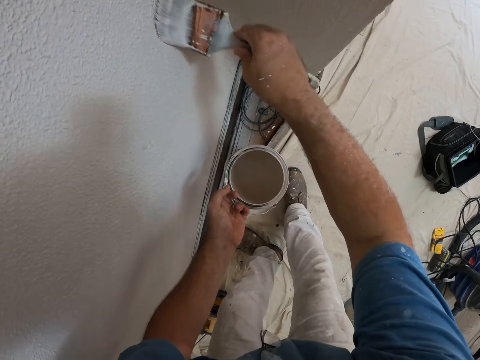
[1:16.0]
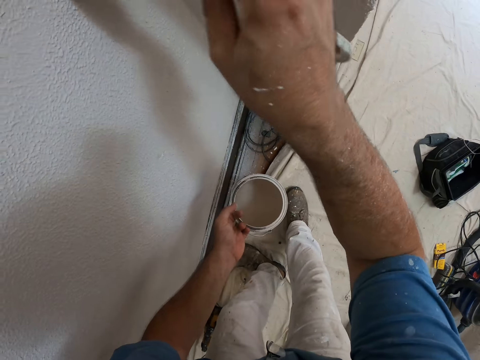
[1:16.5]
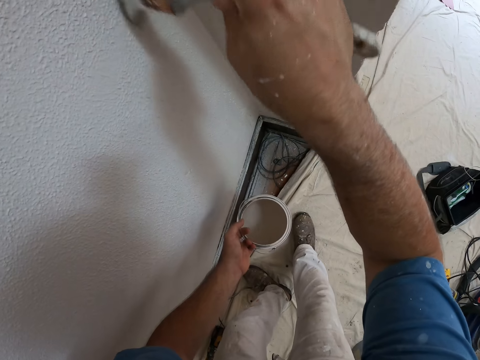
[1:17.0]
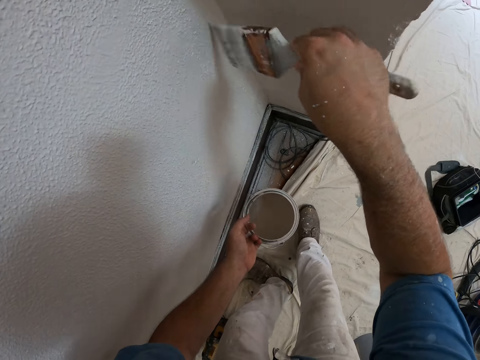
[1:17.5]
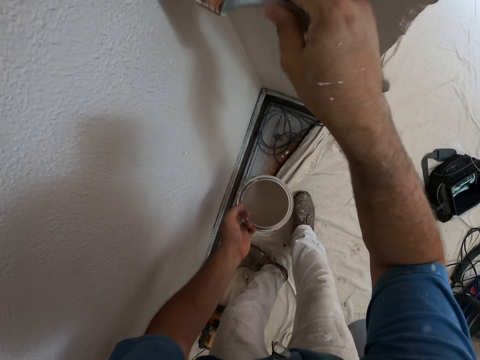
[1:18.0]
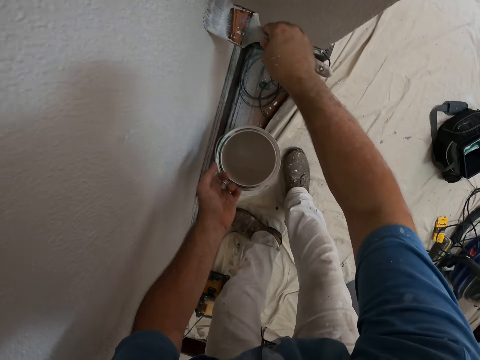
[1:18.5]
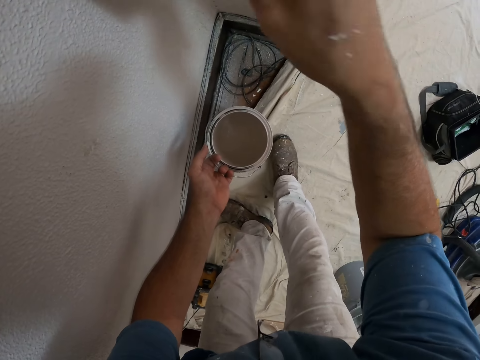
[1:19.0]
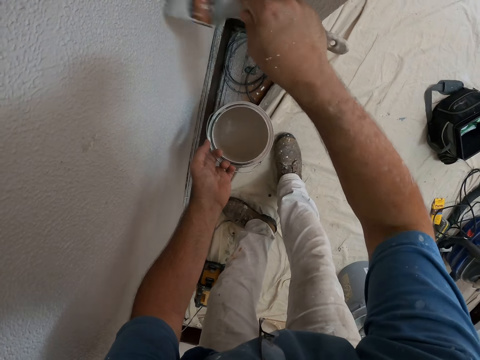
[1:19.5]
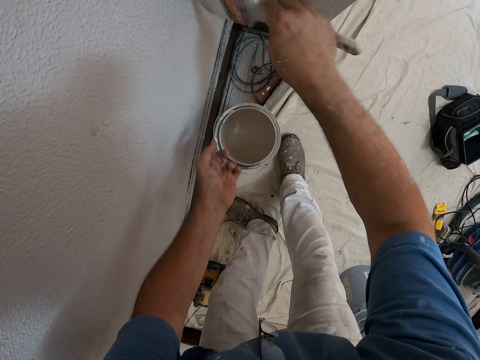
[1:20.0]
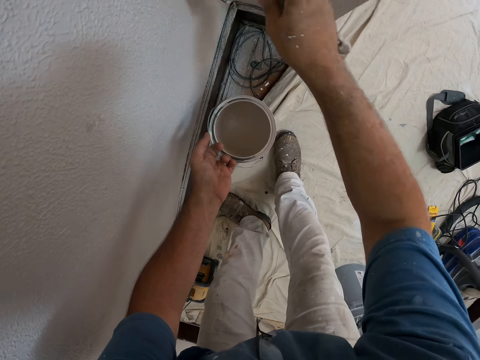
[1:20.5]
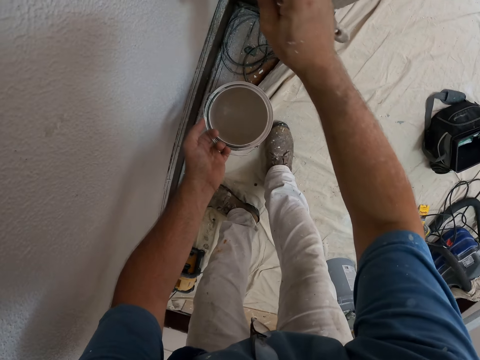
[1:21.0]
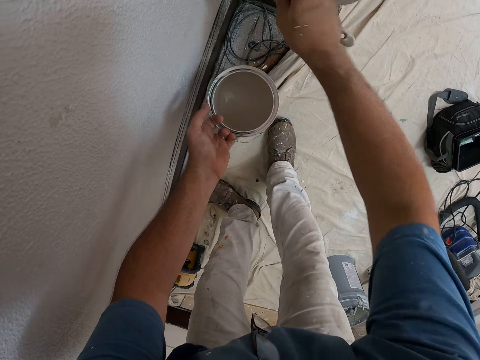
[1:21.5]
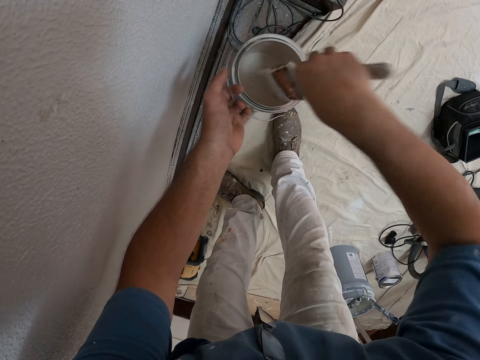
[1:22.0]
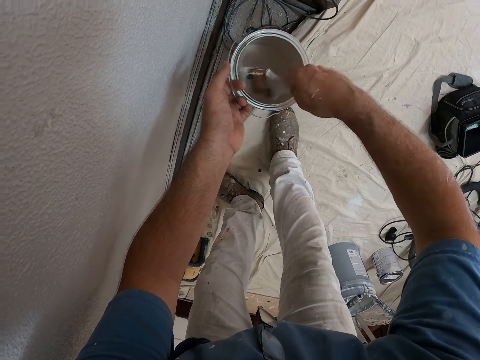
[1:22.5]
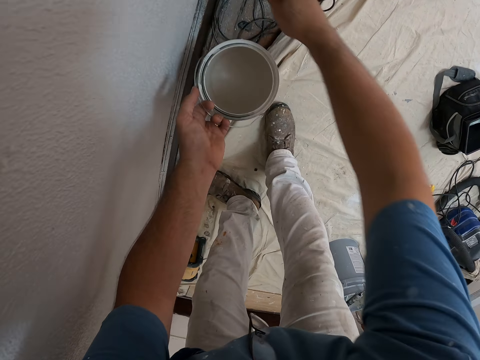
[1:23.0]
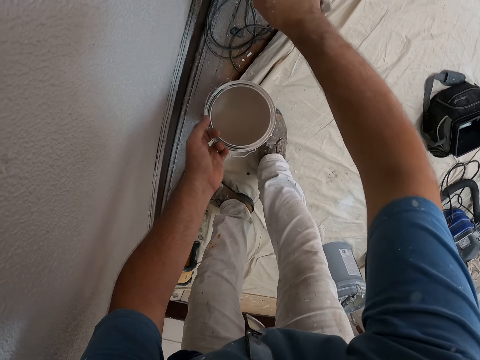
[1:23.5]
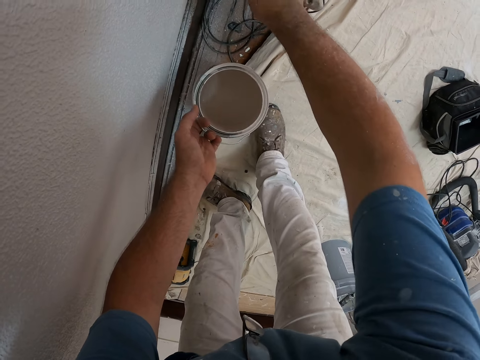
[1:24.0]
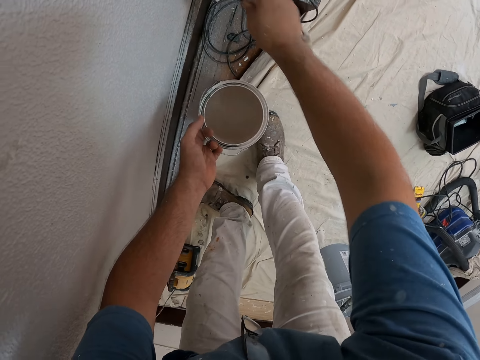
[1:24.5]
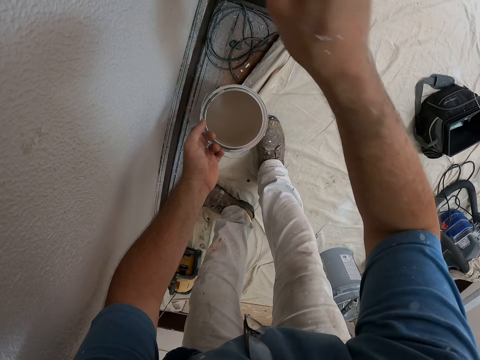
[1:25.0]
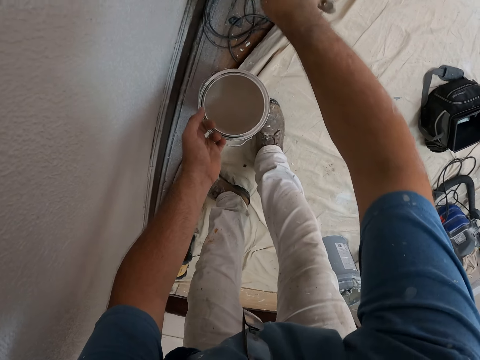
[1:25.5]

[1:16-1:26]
The camera wearer scoops paint with the paint brush from the paint can. They paint a part of the wall with the brush.

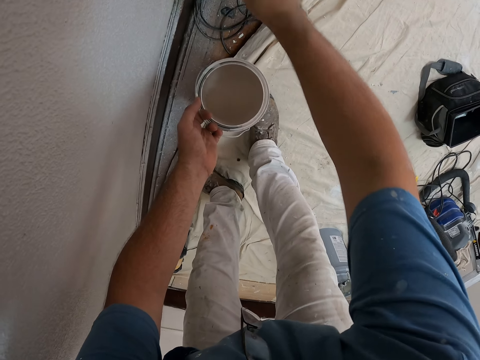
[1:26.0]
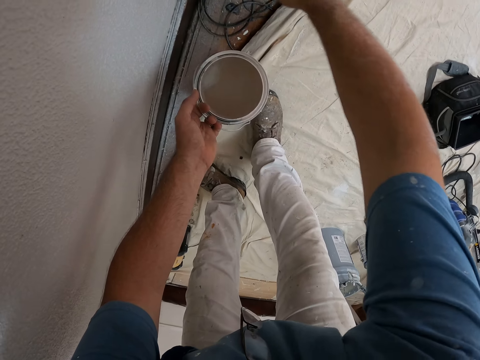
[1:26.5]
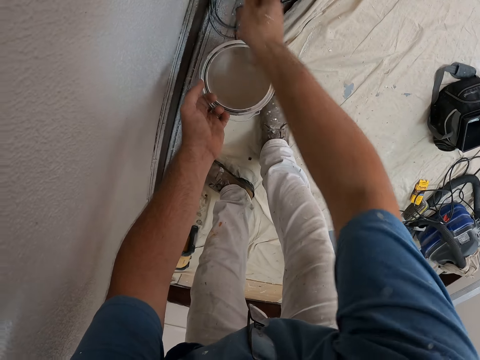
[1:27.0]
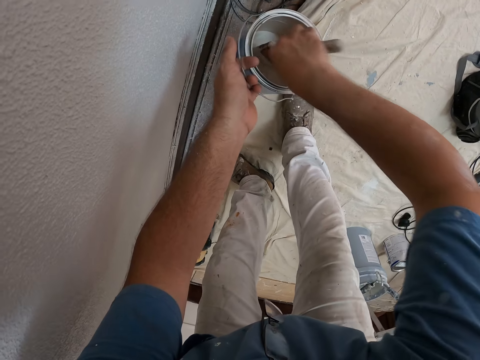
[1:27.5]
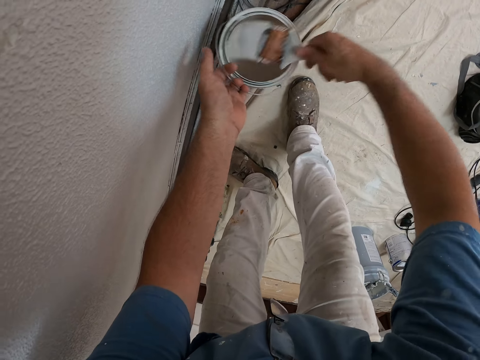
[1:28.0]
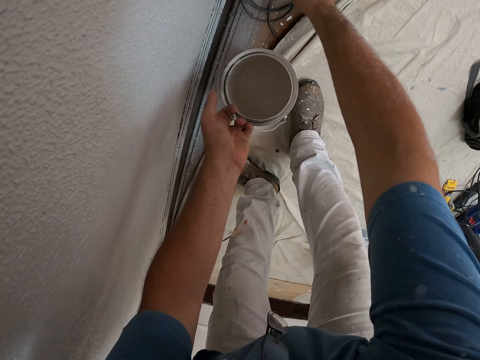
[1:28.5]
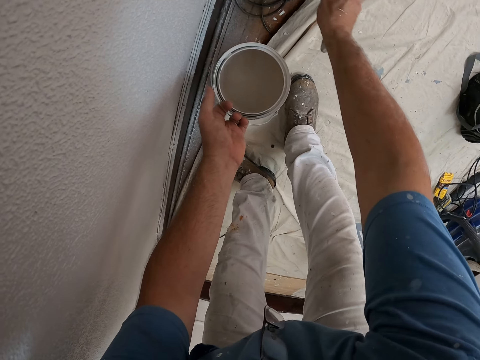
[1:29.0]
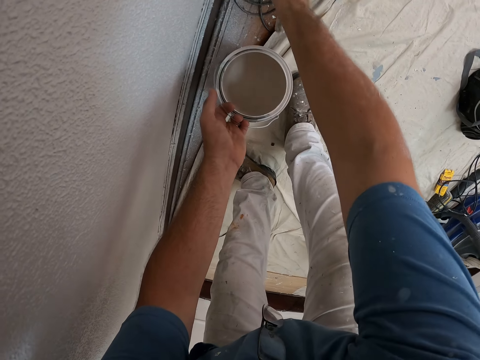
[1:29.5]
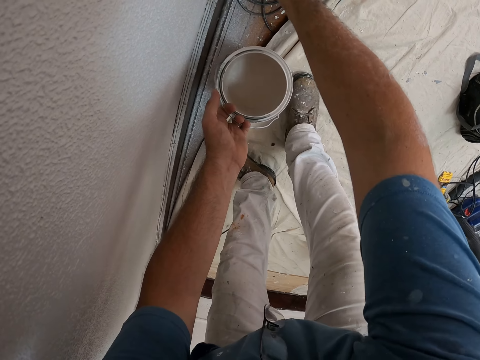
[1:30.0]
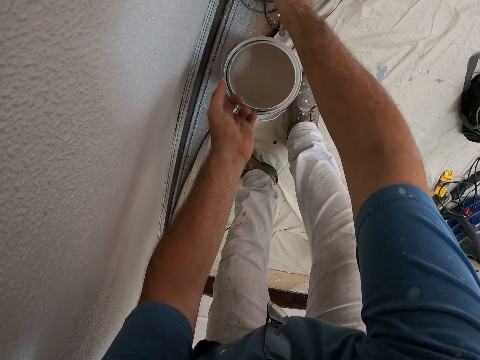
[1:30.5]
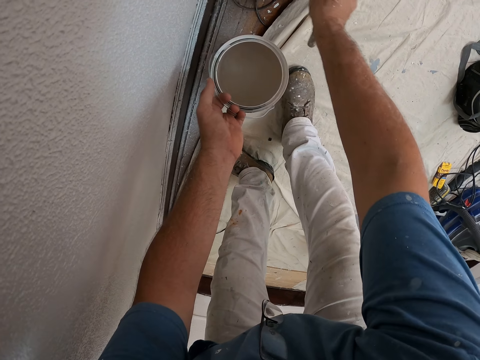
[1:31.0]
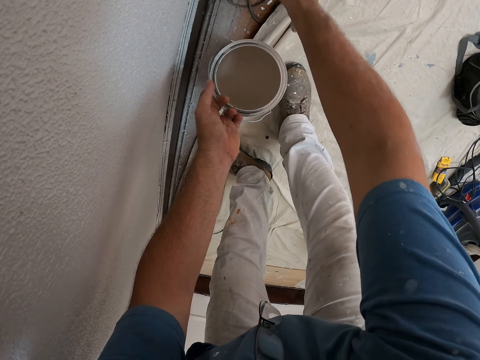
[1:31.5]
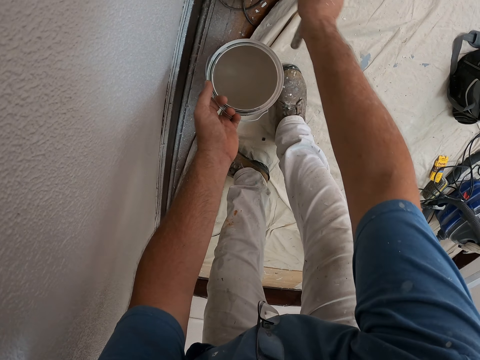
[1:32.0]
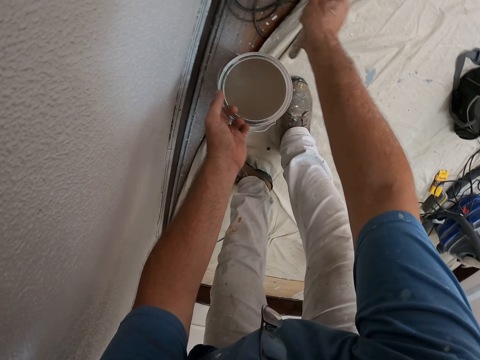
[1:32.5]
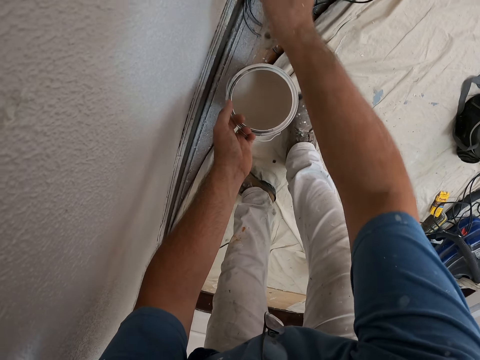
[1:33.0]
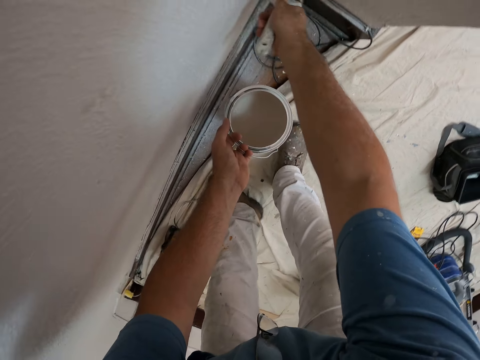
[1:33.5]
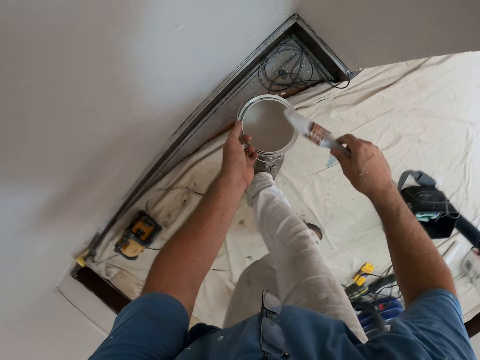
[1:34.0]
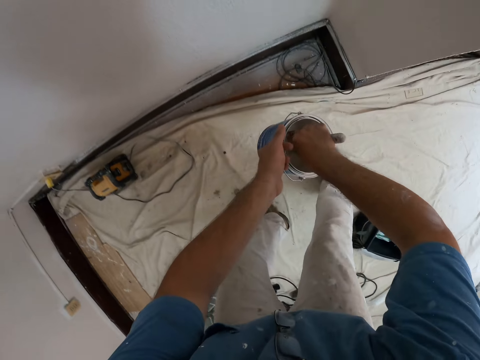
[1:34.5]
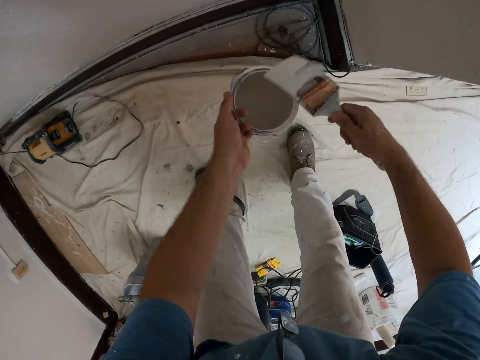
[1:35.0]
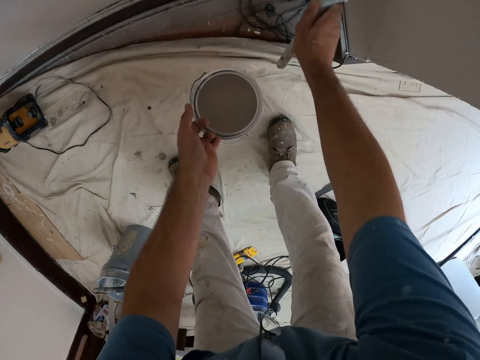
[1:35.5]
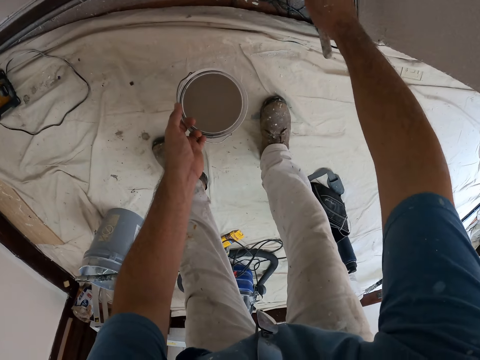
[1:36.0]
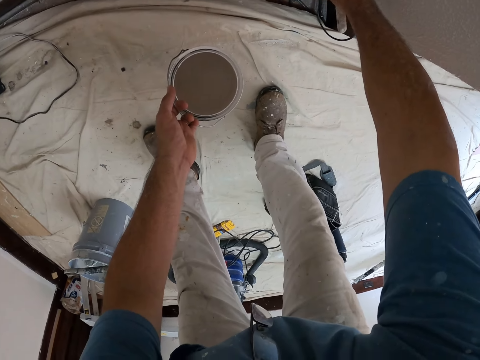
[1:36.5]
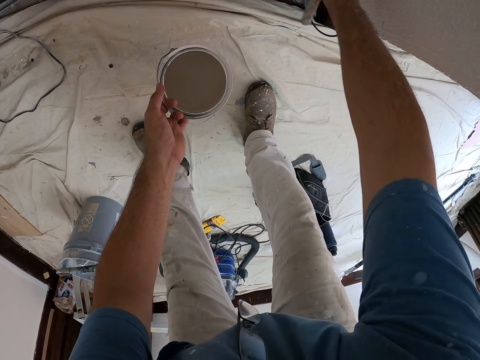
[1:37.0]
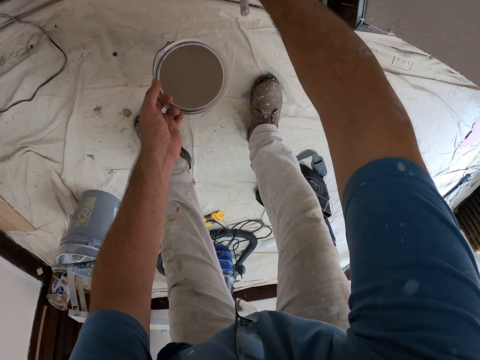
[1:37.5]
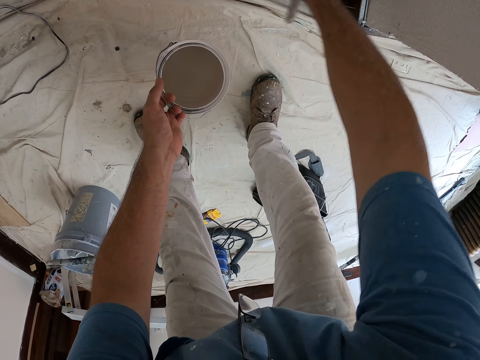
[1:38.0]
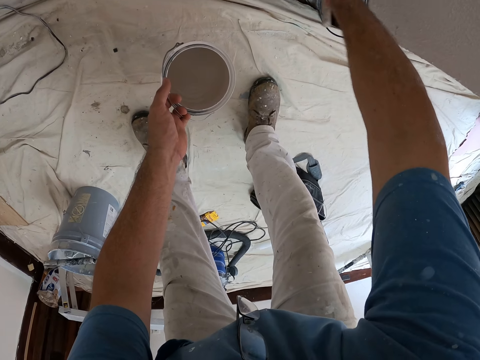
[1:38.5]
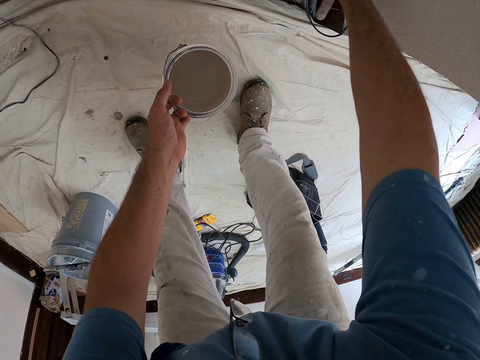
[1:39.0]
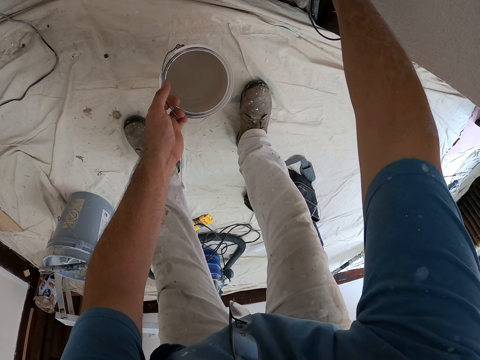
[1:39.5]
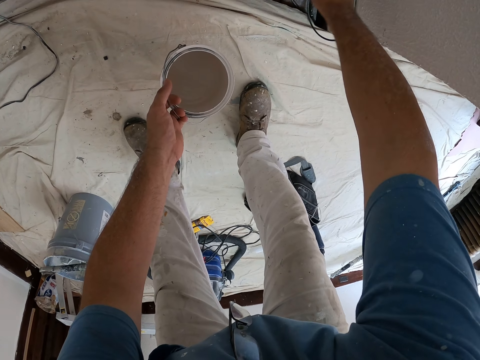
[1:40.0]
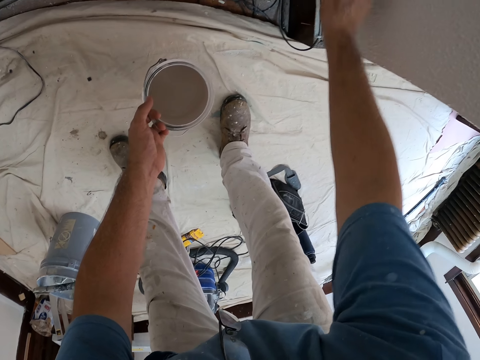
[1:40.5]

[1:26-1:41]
The camera wearer scoops paint with the paint brush from the paint can. They paint a part of the wall with the brush. They scoop paint with the paint brush from the paint can. They paint a part of the wall with the brush.

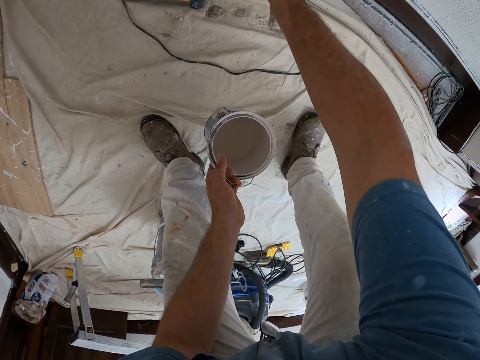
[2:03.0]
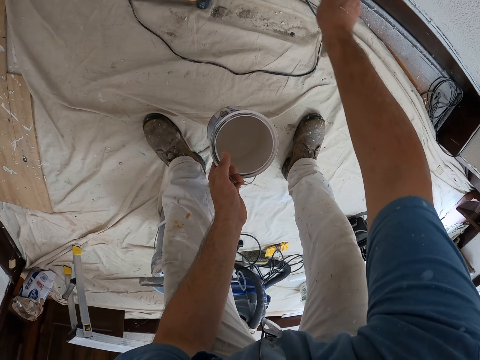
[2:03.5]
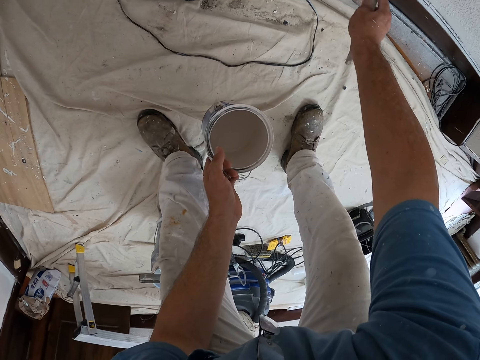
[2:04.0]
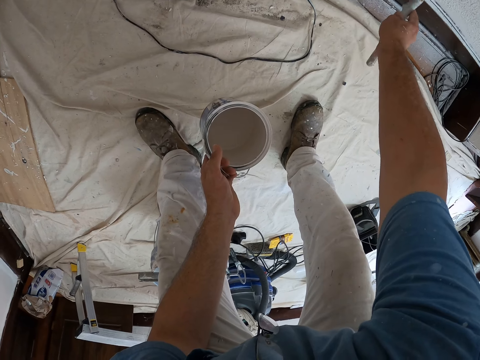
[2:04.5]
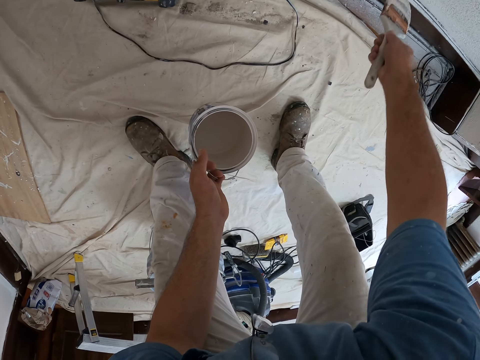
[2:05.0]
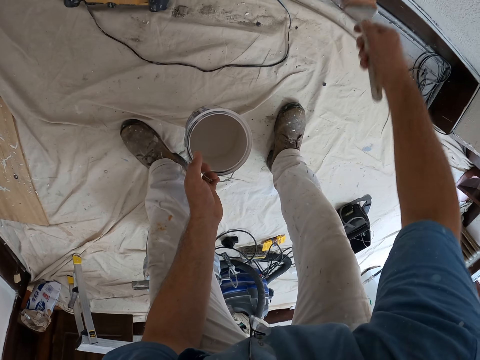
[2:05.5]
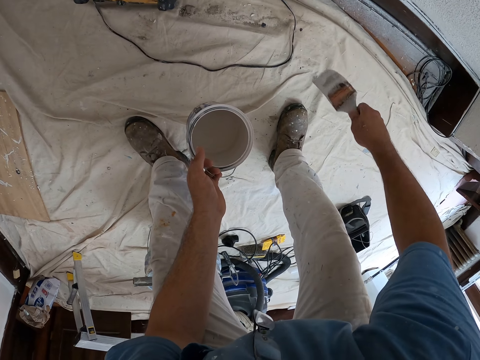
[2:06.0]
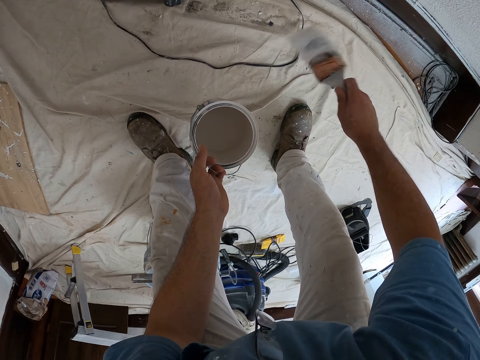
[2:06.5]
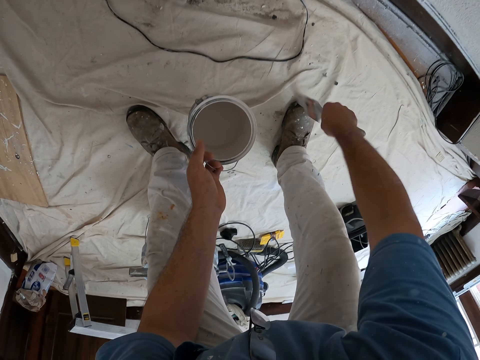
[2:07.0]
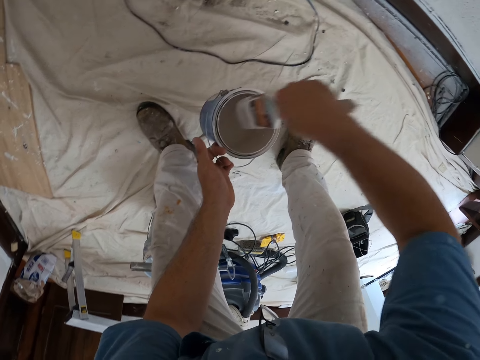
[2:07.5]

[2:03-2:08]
The camera wearer shakes the paintbrush to remove excess paint. He rubs the paintbrush on his shoe. He paints a part of his boot with the paintbrush.
